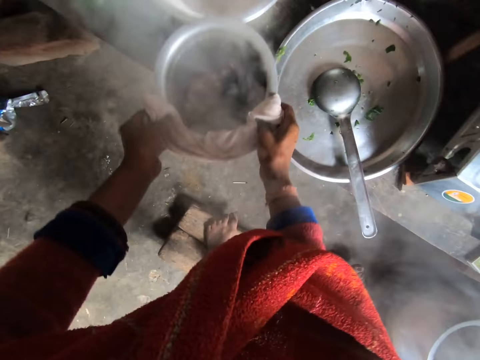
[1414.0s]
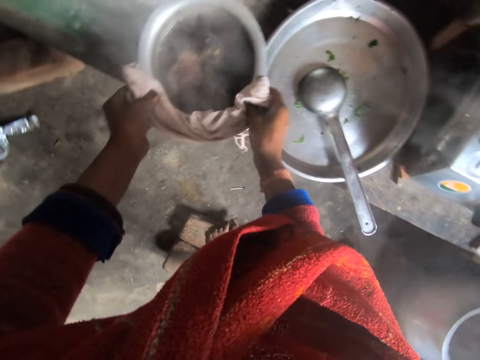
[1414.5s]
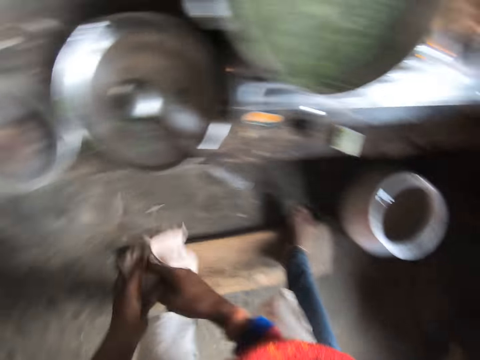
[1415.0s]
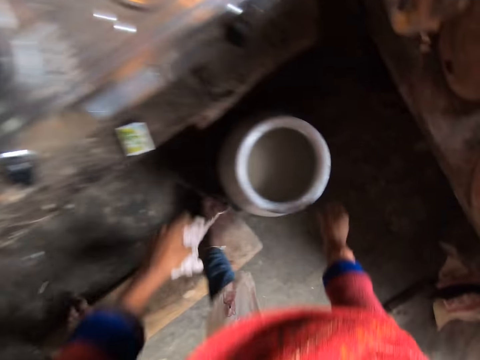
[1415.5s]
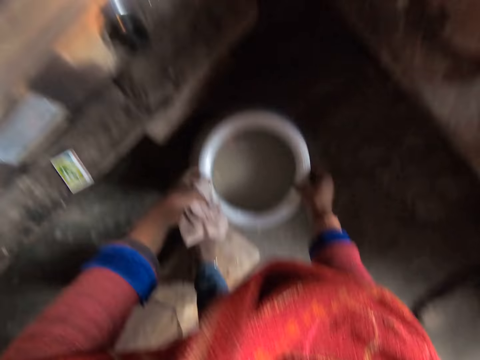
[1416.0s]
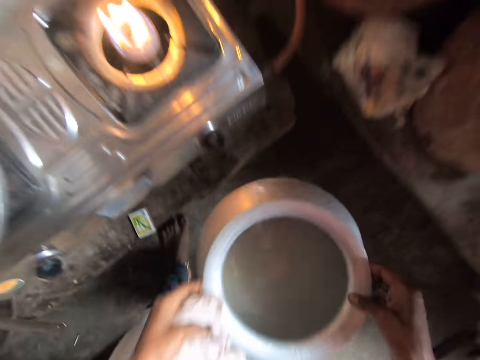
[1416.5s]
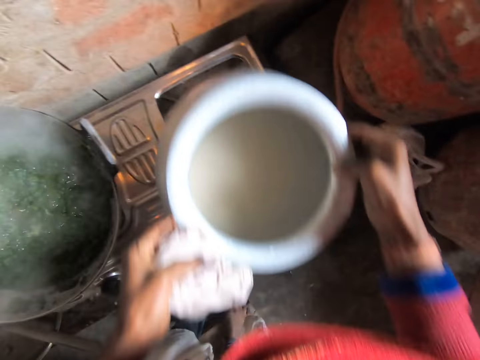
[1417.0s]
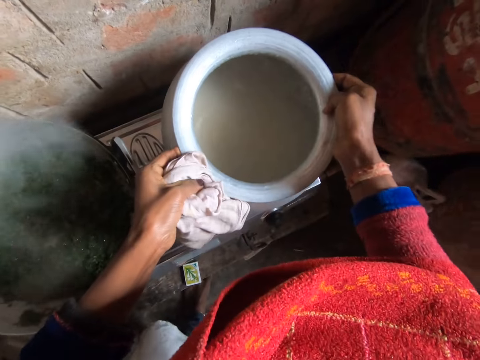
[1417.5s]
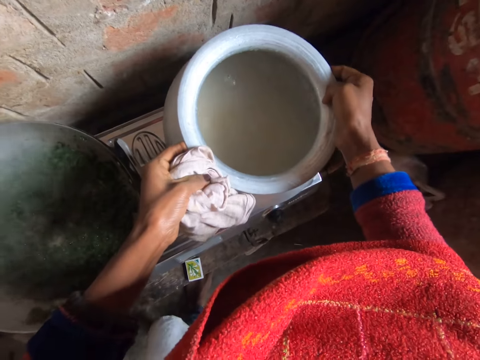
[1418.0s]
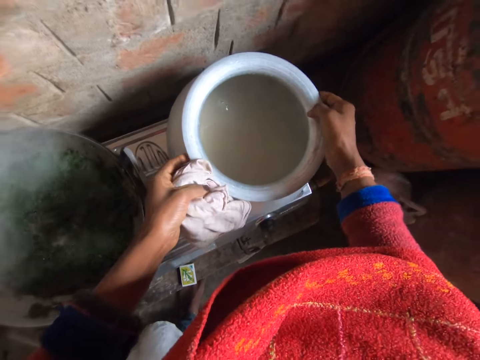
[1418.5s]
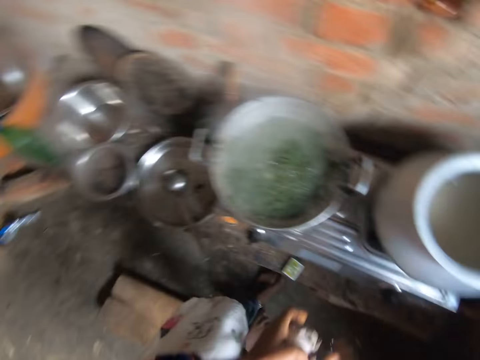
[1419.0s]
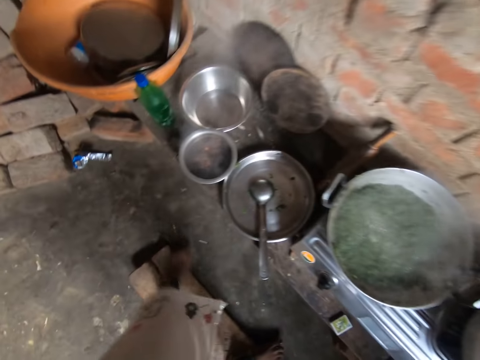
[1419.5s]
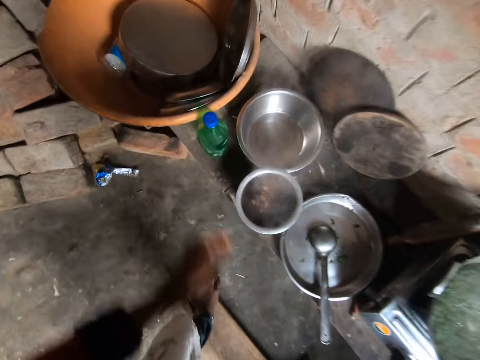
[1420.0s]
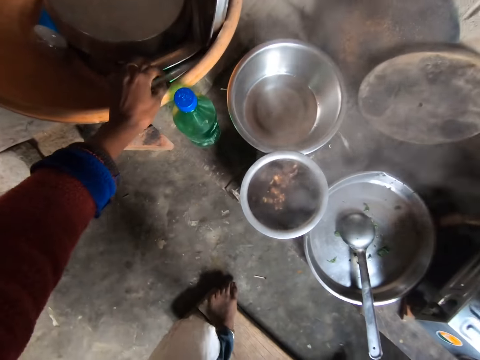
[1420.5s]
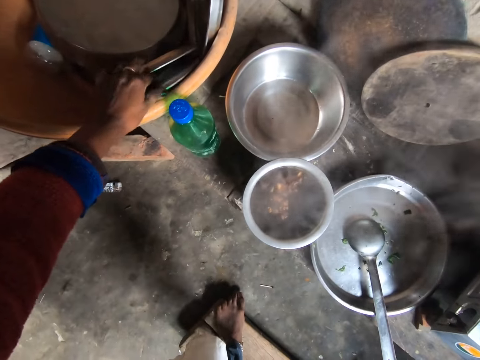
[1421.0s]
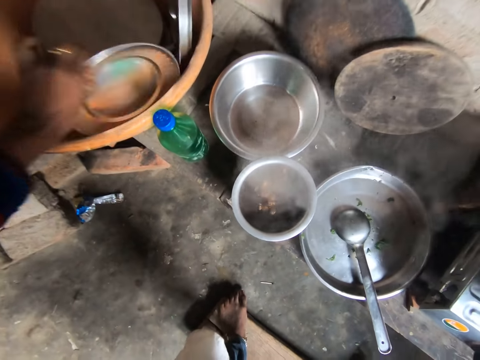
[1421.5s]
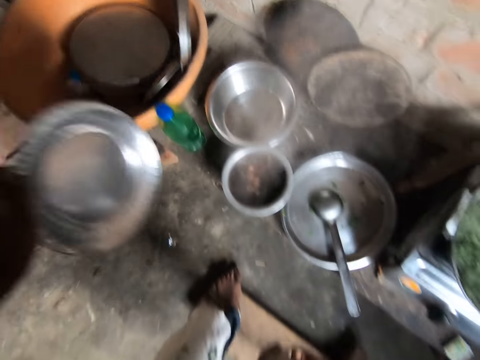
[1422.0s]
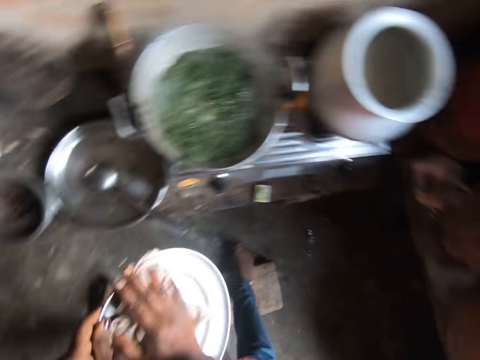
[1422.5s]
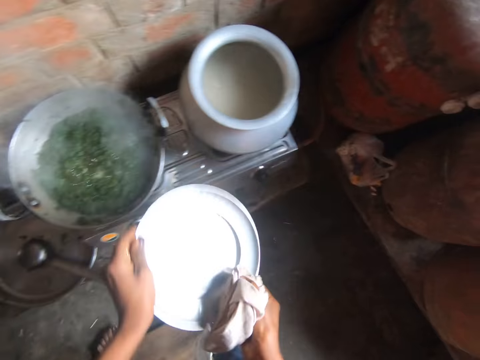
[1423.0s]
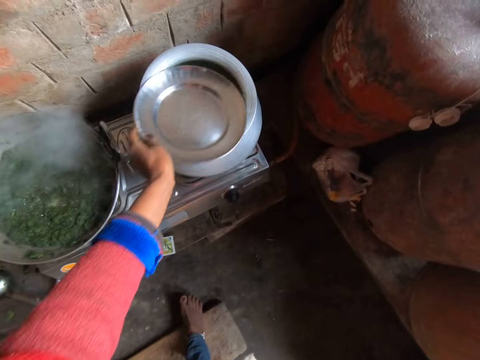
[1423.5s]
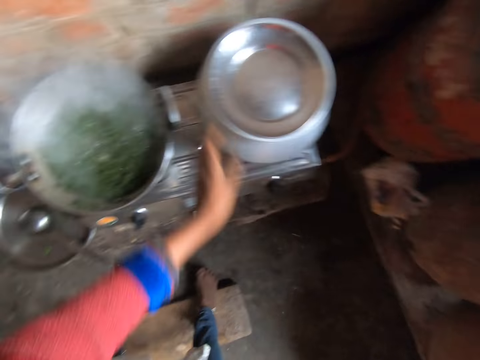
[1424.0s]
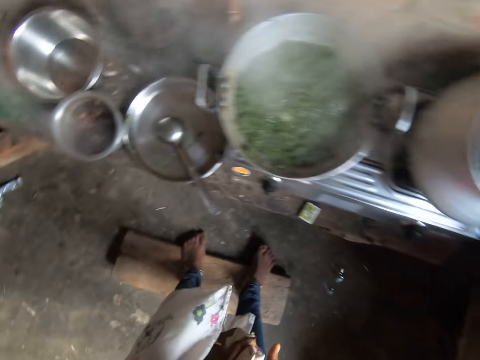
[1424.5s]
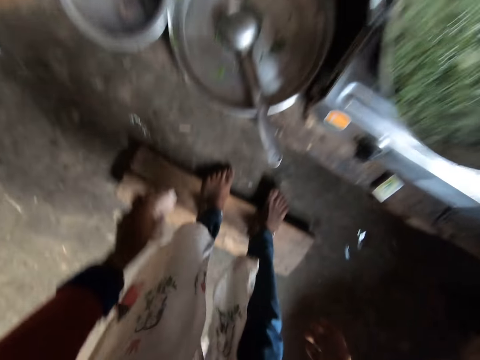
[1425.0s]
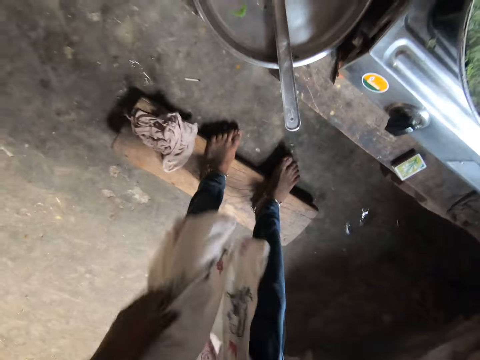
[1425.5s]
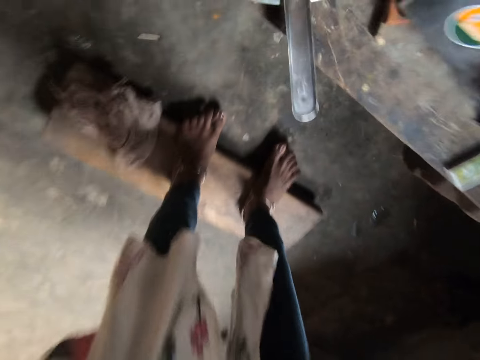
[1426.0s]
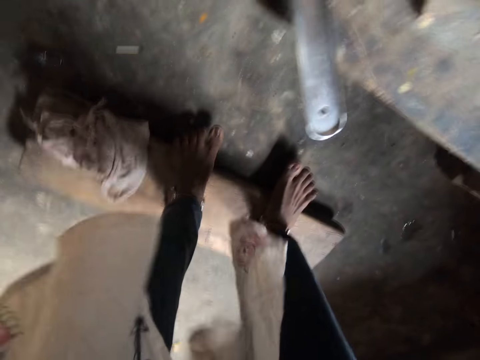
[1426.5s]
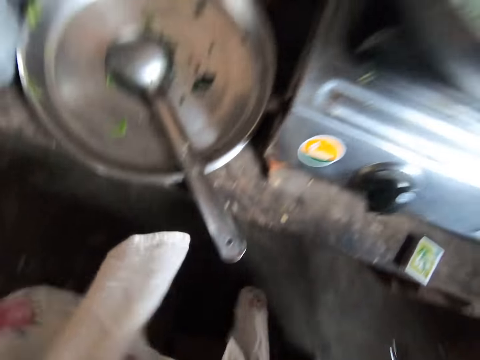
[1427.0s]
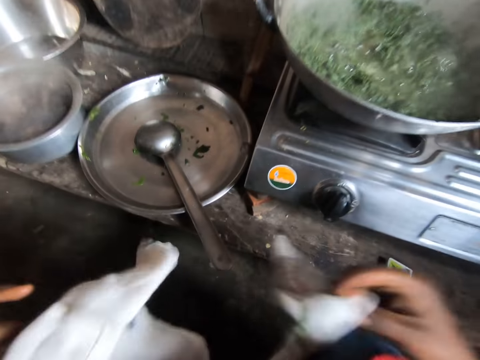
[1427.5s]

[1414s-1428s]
The camera wearer drops the bowl of stew on the bench with both hands. He passes the rag to the left hand. He lifts up the pot of rice with both hands from the floor and drops the pot of rice on the gas burner. He passes the rag to the right hand. He walks towards the table. He brings out a flat stainless plate from a big orange bowl with the left hand. He cleans the flat plate with the rag in the right hand. He covers the pot of rice with the flat plate with his left hand. He passes the rag to the left hand. He drops the rag on a piece of wood on the floor. He bends down.

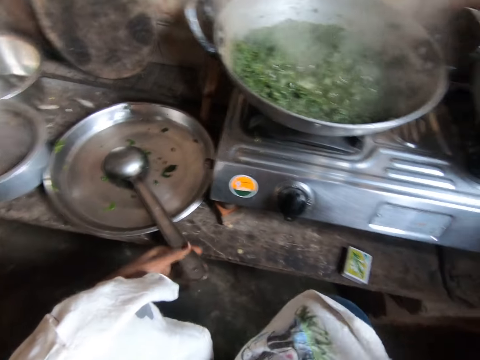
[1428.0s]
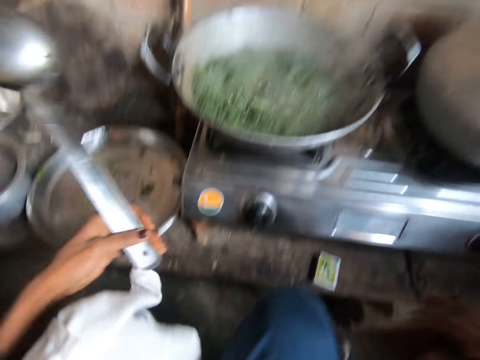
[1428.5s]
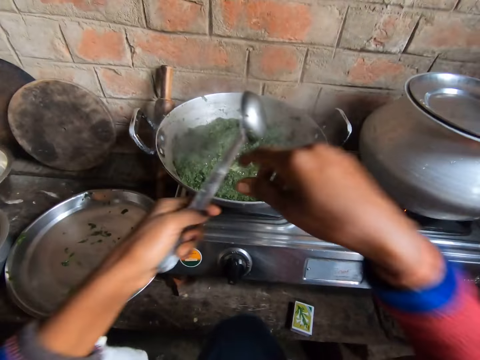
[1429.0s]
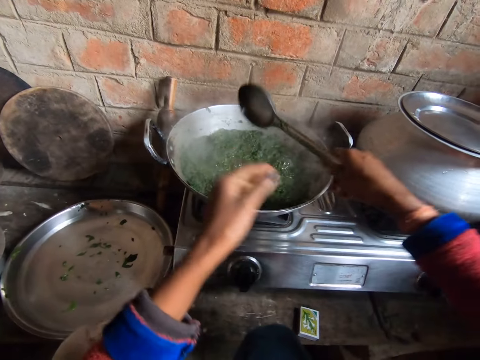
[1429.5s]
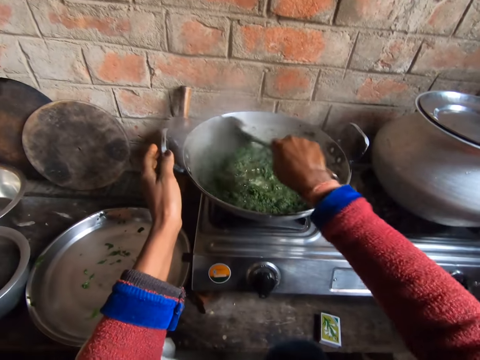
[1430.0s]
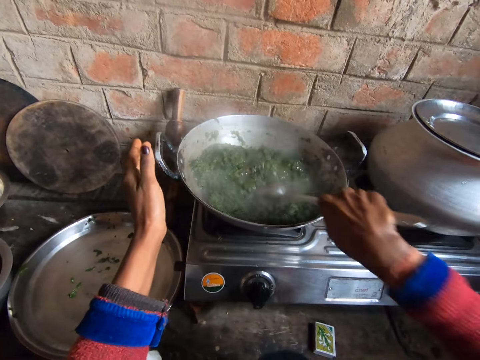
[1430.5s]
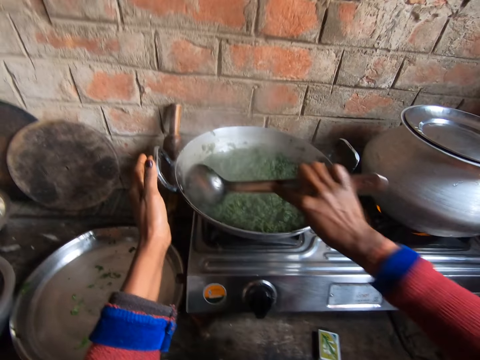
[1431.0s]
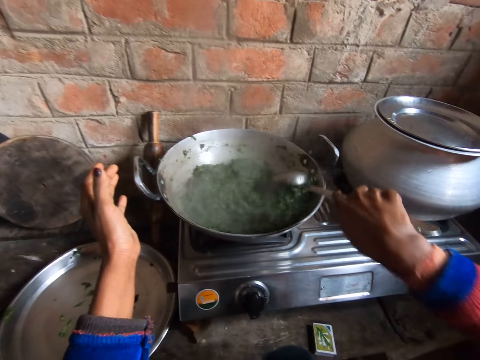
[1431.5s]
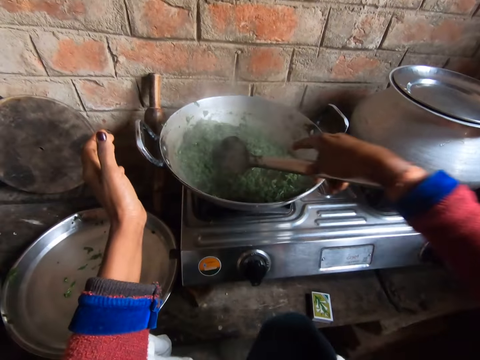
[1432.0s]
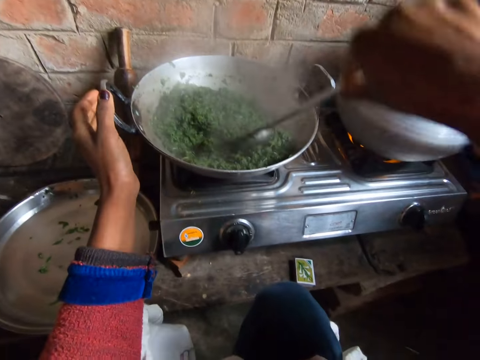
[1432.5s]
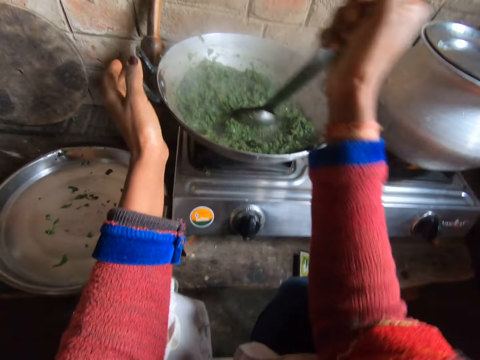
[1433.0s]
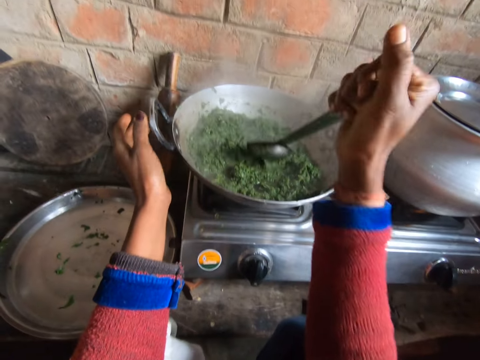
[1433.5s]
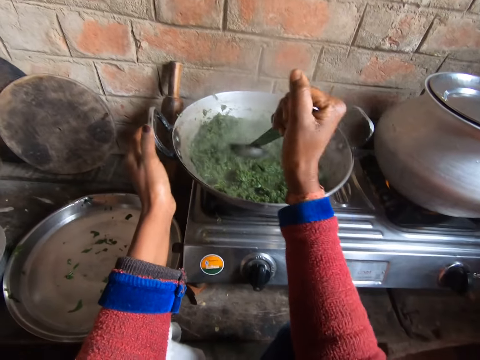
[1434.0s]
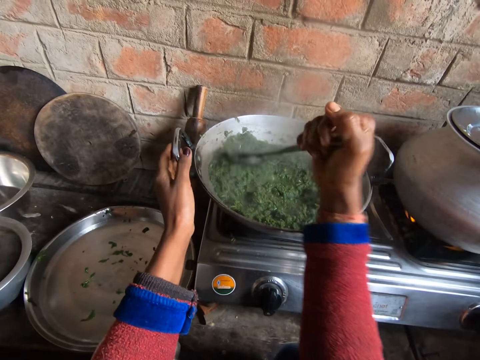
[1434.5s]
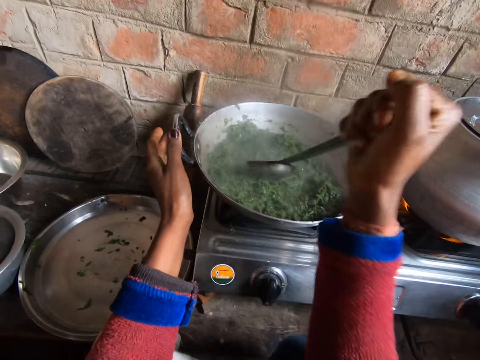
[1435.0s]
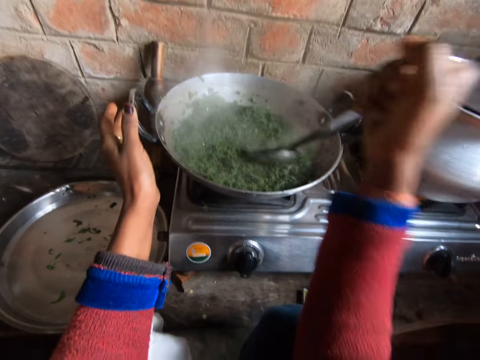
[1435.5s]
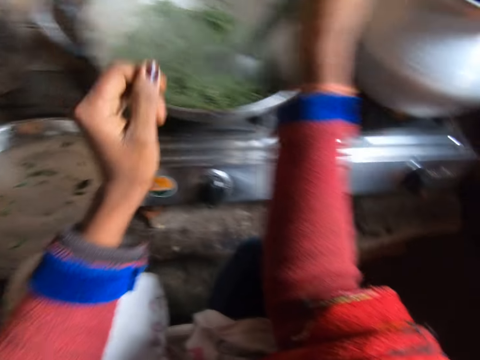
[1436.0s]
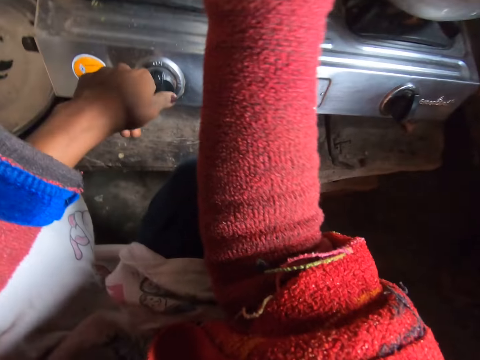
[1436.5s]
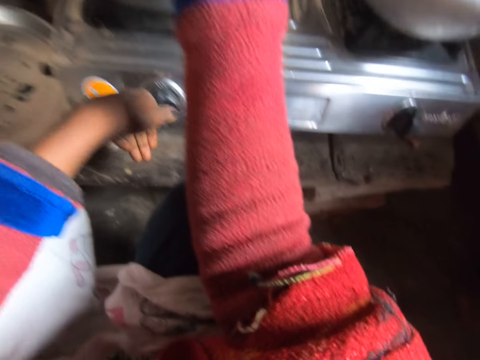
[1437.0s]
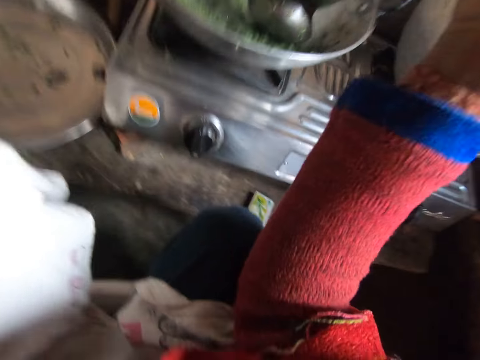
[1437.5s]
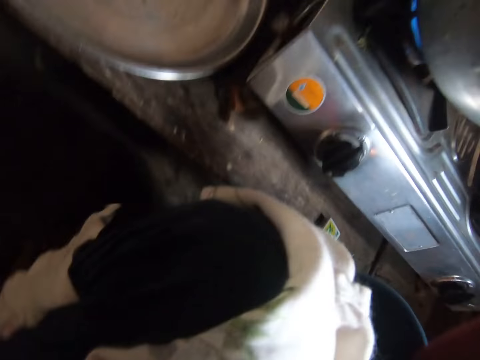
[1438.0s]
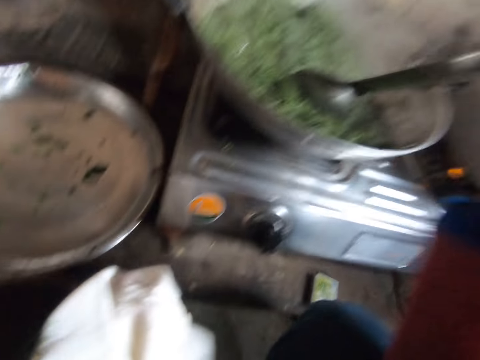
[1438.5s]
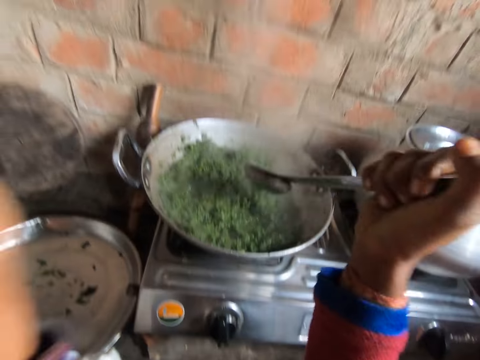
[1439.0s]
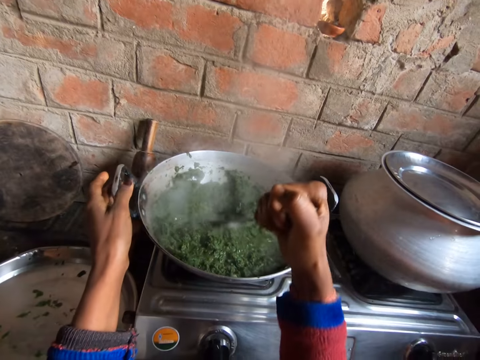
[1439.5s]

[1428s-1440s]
The camera wearer picks up a big serving spoon from a tray with the left hand. They pass the spoon to the right hand. They stir the vegetables in a pot with the big spoon in the right hand. They regulate the heat on the cooker.
